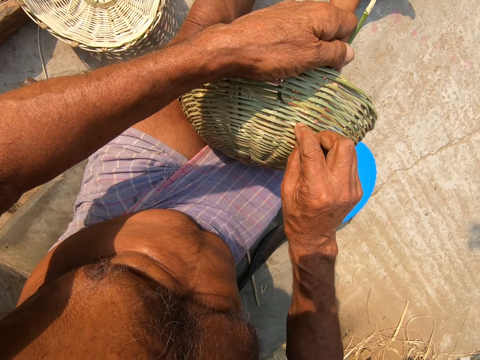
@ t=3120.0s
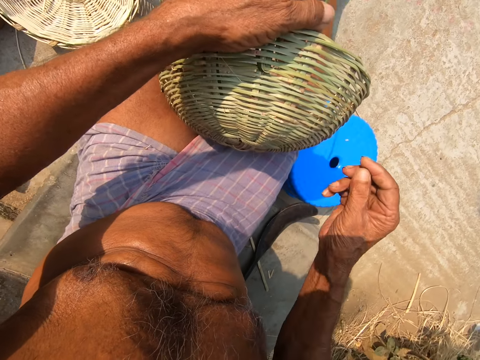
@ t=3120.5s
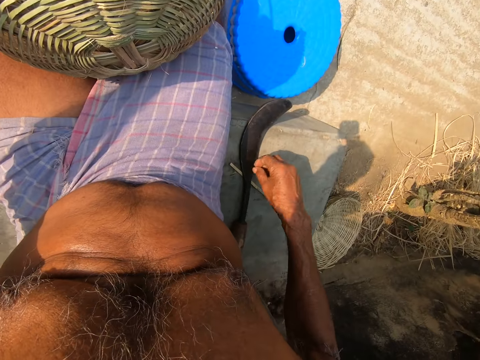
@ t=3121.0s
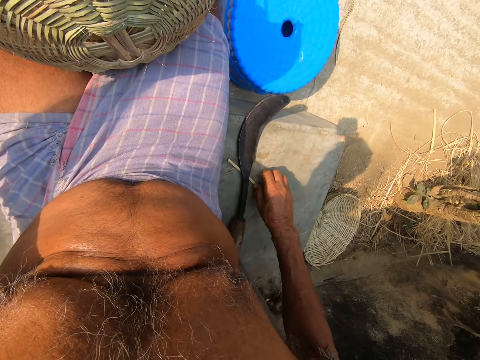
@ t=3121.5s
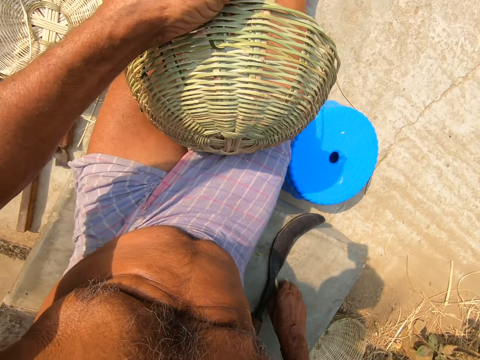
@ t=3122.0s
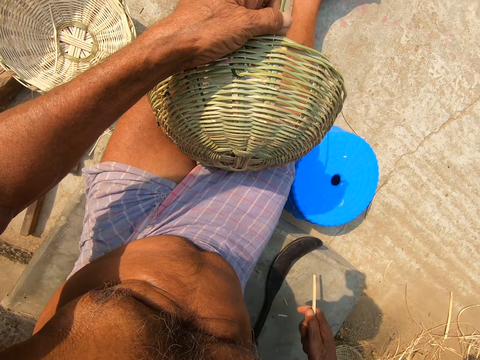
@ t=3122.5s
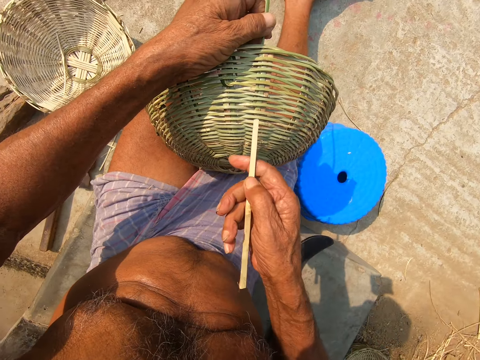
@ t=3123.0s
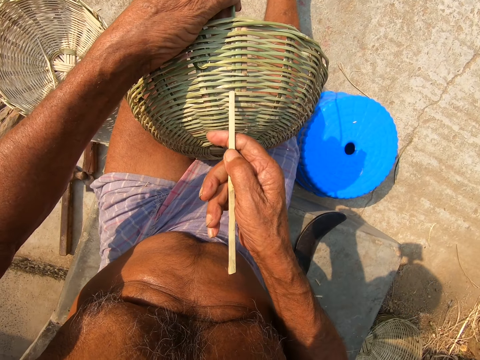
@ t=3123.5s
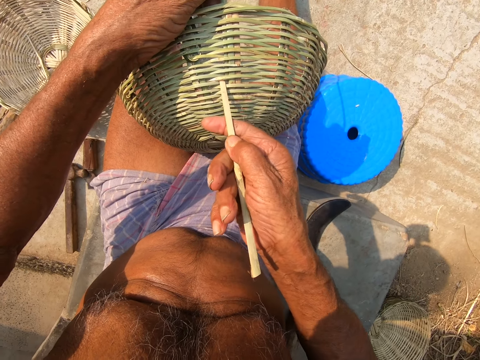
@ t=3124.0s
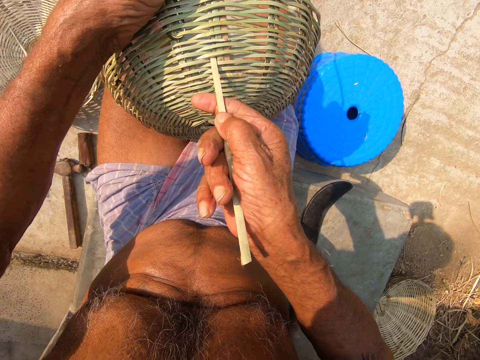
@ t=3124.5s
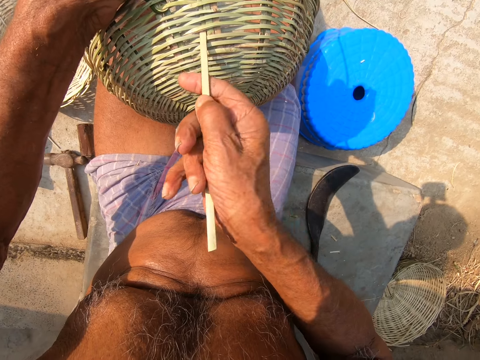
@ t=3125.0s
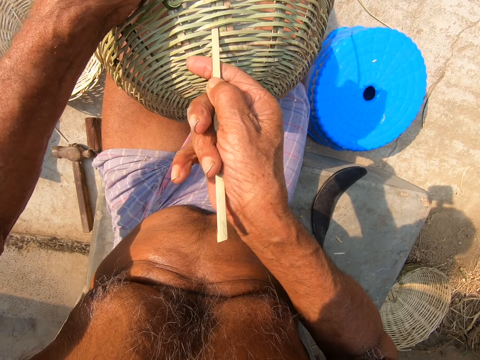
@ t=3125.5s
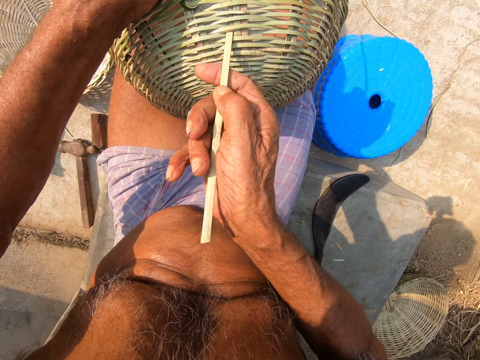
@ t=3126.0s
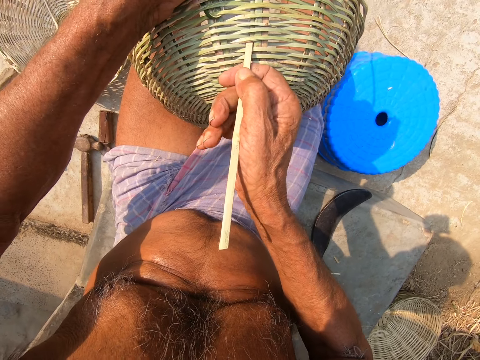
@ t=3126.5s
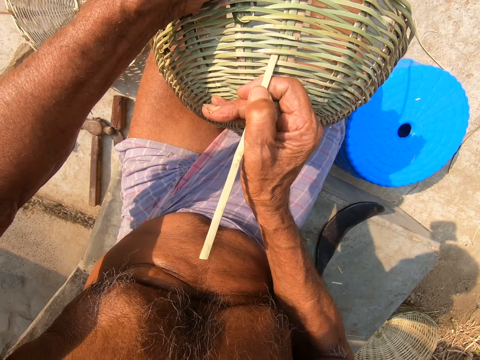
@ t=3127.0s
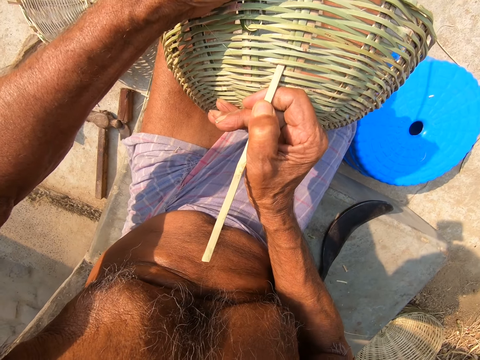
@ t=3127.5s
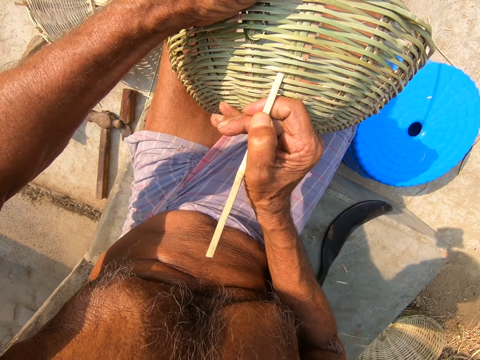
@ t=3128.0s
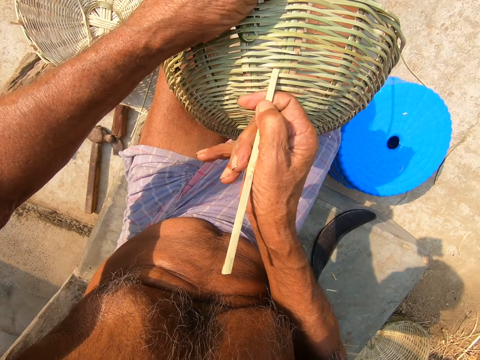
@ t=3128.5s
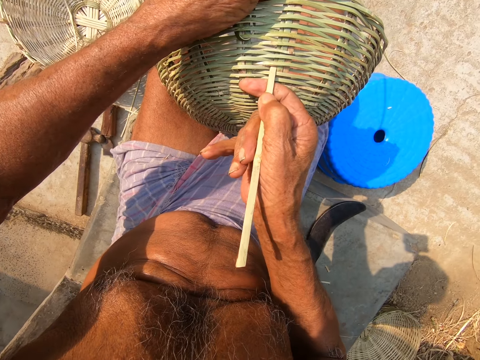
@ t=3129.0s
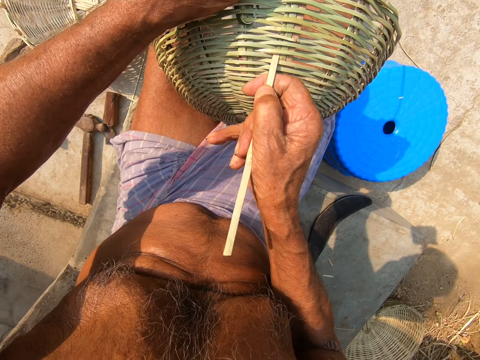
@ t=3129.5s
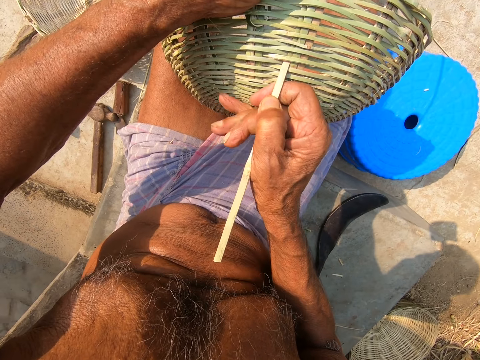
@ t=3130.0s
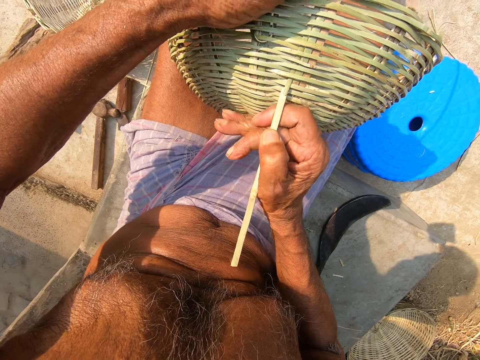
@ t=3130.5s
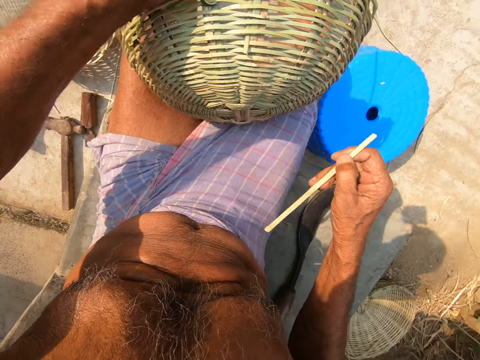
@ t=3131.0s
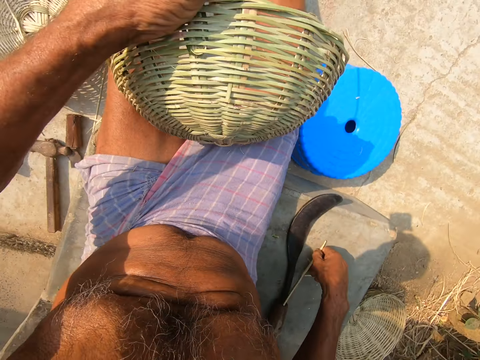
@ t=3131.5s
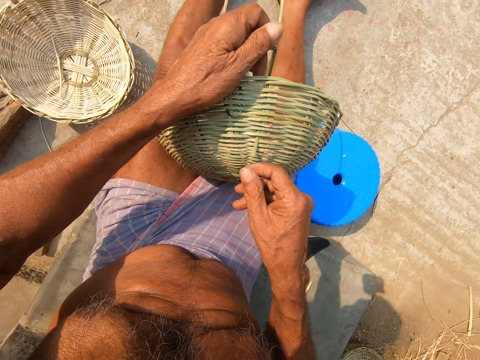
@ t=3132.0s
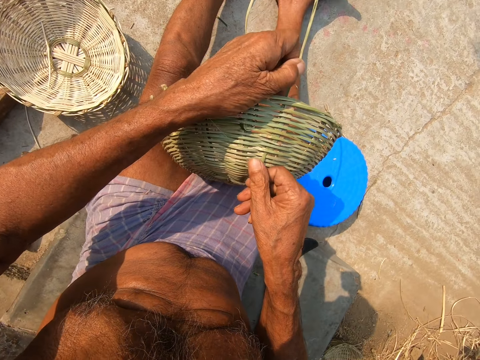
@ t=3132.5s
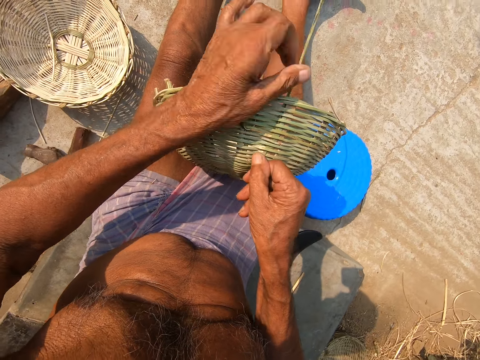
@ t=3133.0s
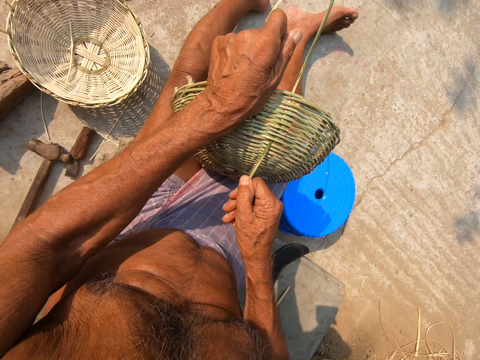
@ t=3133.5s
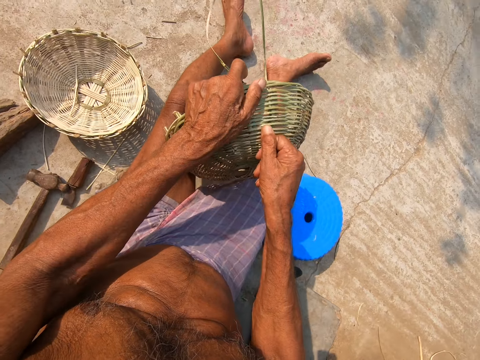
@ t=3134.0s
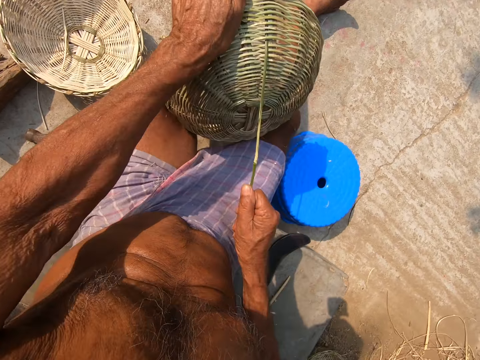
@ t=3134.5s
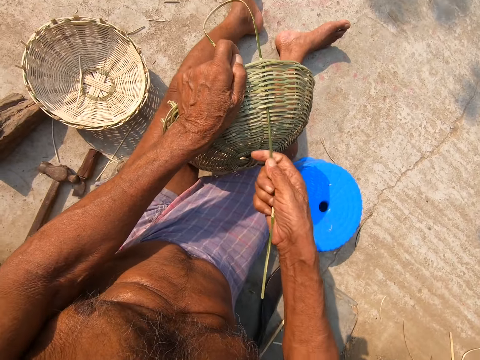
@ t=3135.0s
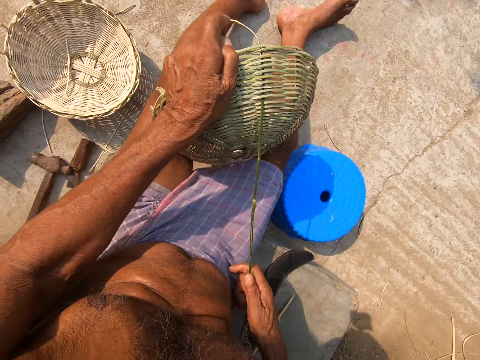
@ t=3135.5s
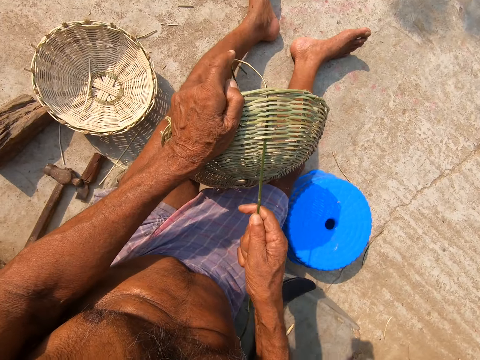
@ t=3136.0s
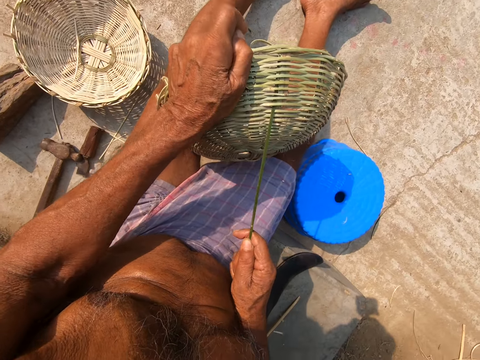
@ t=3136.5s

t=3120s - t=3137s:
The camera wearer picks the wooden stick from the concrete slab with his right hand. He expands the basket with the stick in his right hand. He lifts the reed with the stick. He drops the stick on the concrete slab with his right hand. He weaves the basket with the bamboo twig with both hands.

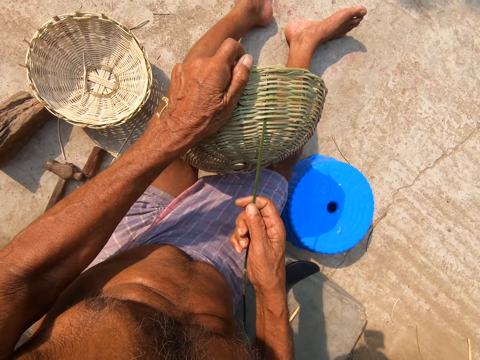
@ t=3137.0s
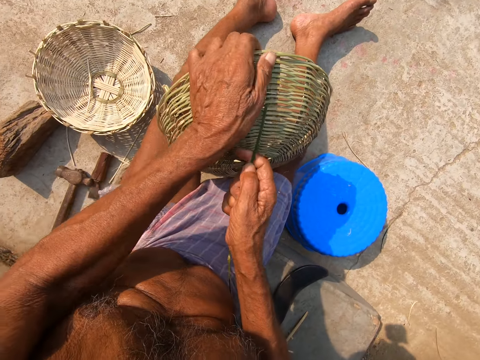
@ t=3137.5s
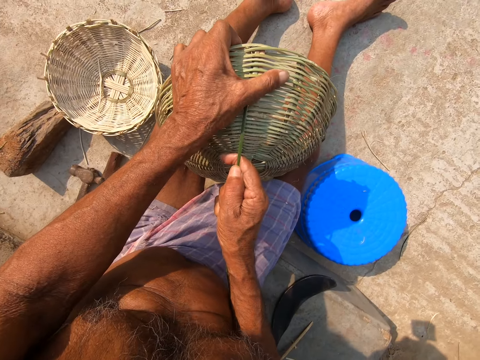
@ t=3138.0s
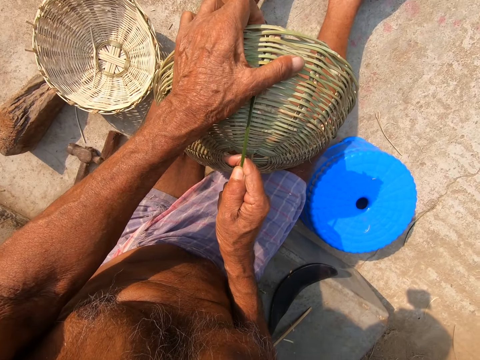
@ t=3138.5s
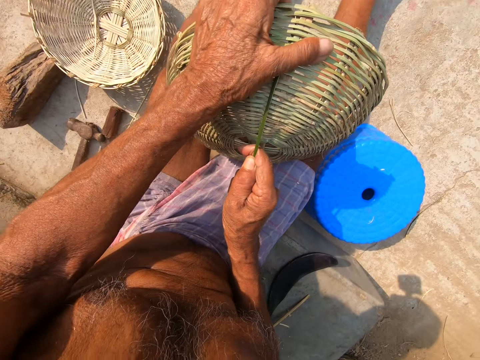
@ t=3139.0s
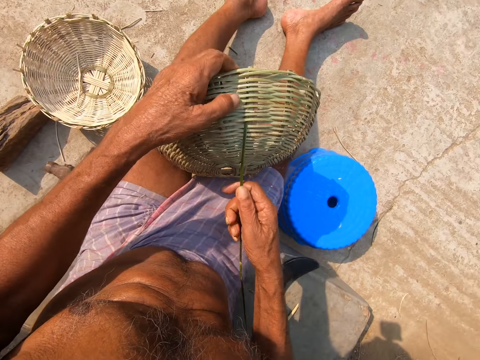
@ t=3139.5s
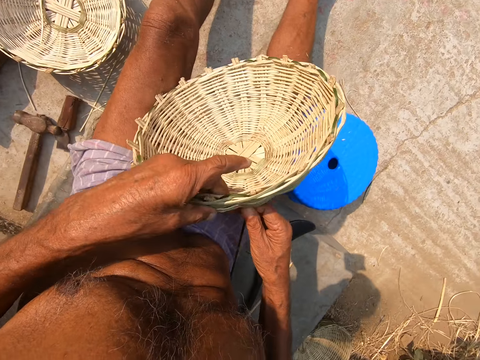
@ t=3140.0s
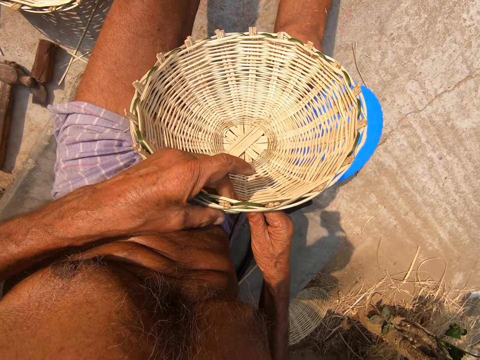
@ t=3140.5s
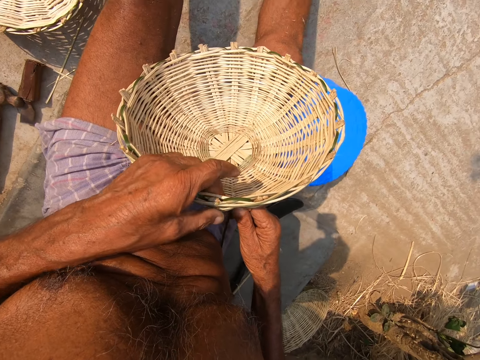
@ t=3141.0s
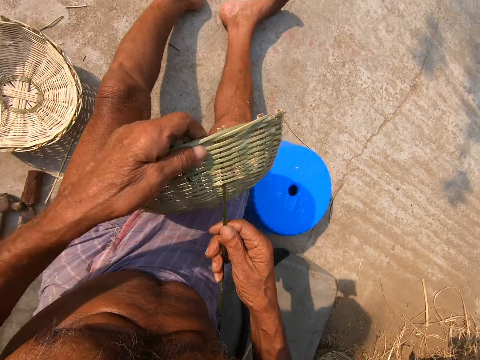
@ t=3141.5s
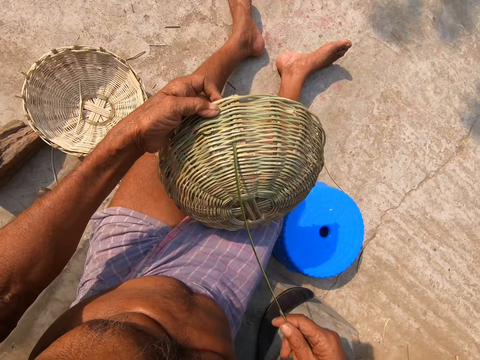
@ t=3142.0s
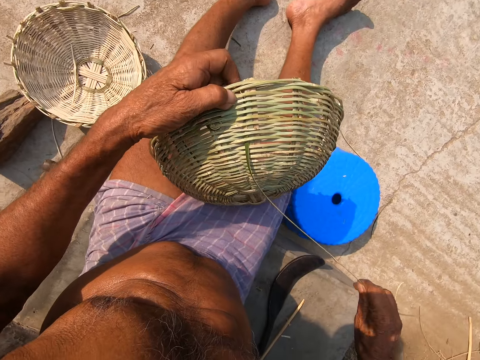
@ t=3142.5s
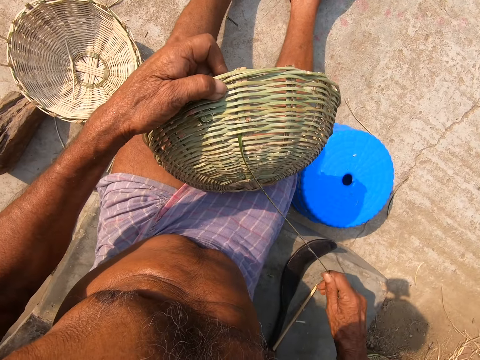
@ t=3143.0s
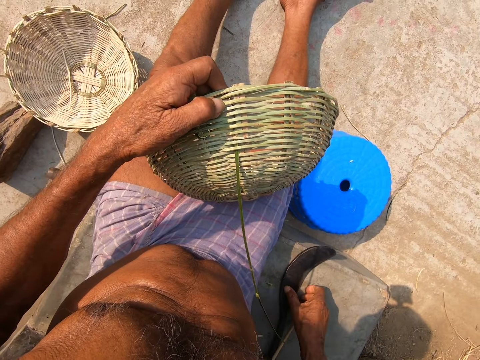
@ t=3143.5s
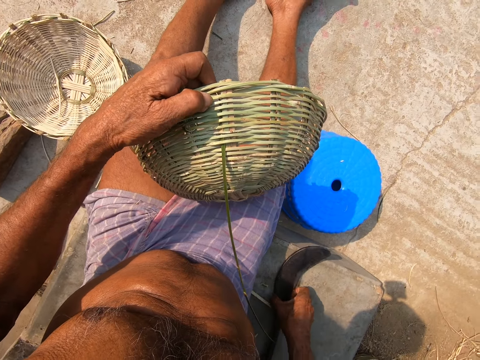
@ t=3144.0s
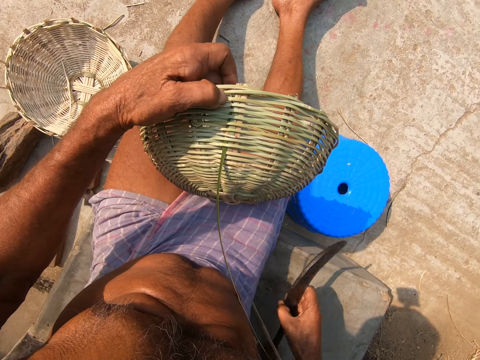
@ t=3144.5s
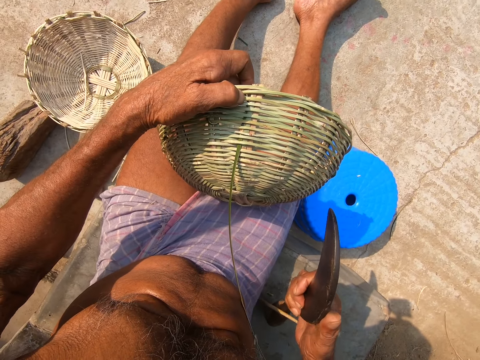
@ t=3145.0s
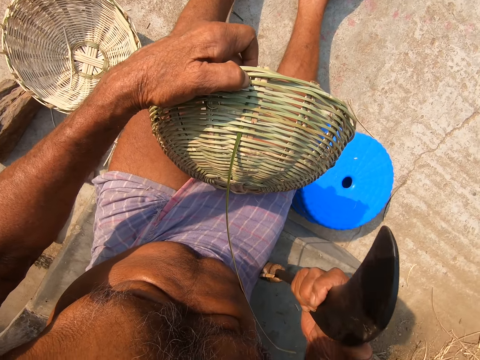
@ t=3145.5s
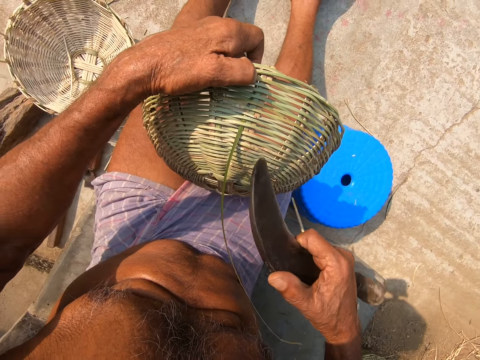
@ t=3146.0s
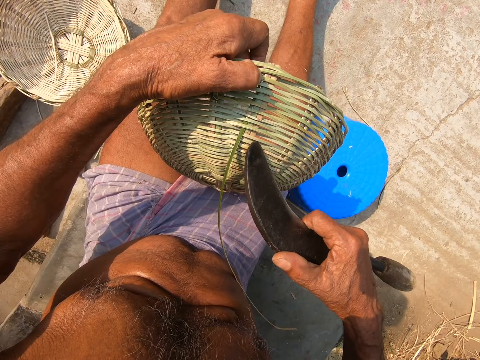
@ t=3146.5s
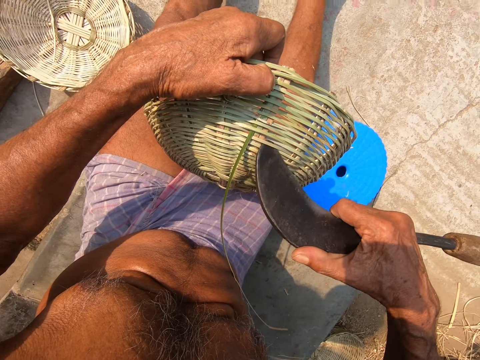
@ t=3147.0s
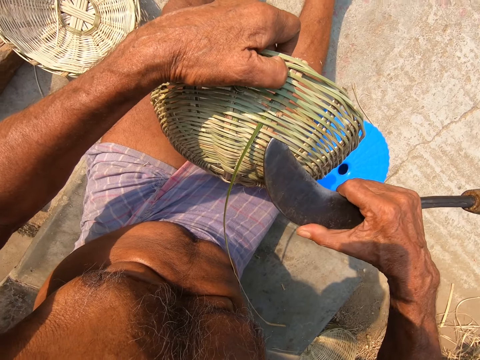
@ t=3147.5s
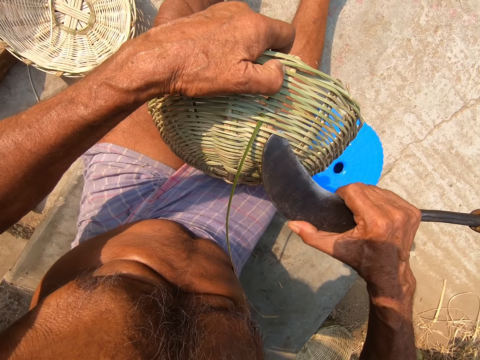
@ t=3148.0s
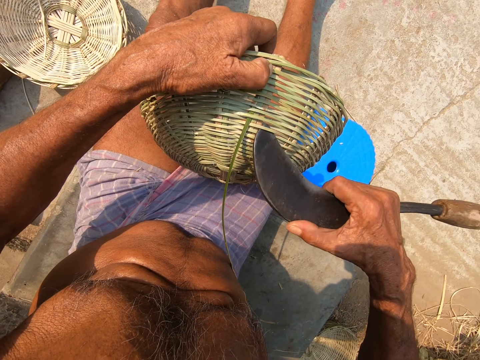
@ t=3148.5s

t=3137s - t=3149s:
The camera wearer checks the basket in his hands. He picks the sickle or machete from the concrete slab with his right hand. He expands the basket with the sickle in his right hand. He lifts the reed with the machete.
